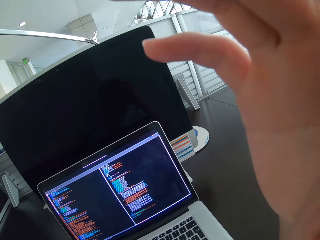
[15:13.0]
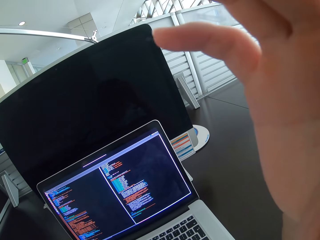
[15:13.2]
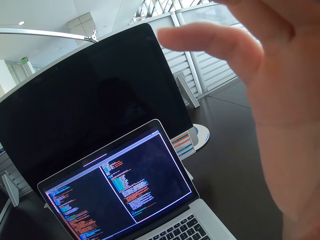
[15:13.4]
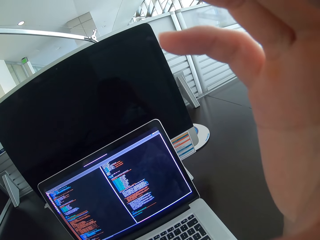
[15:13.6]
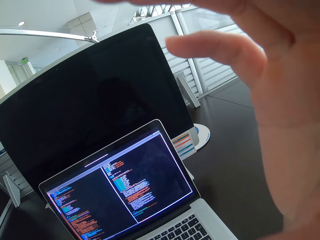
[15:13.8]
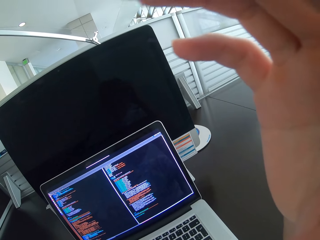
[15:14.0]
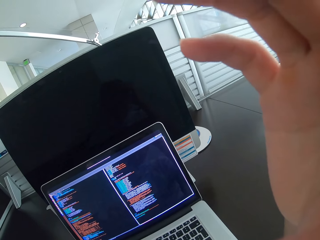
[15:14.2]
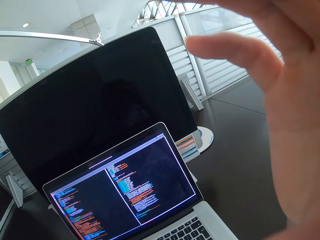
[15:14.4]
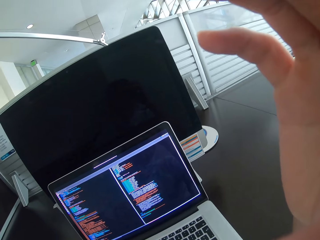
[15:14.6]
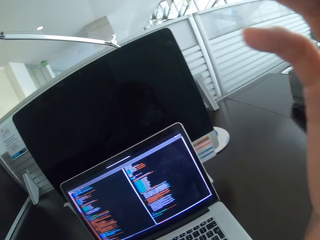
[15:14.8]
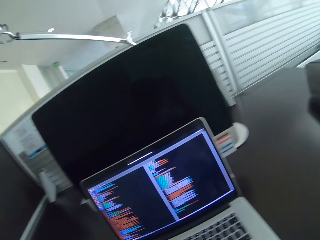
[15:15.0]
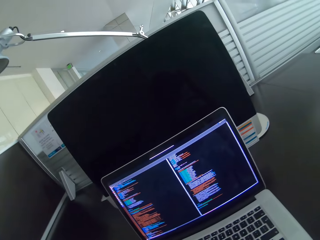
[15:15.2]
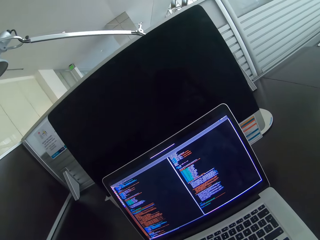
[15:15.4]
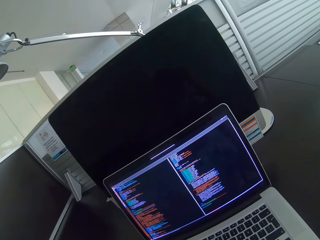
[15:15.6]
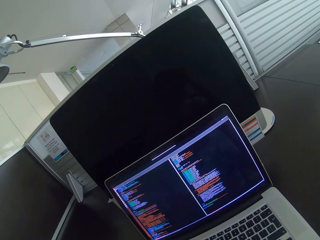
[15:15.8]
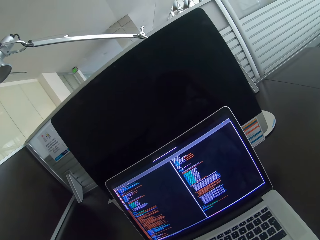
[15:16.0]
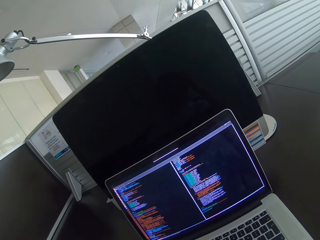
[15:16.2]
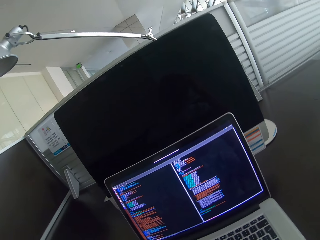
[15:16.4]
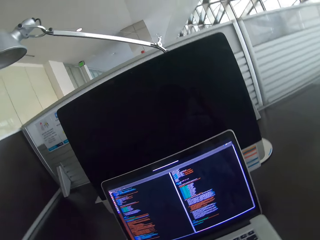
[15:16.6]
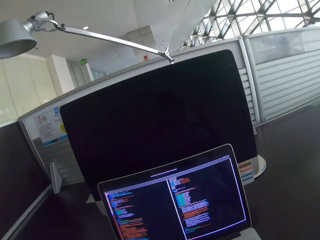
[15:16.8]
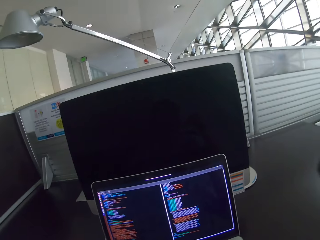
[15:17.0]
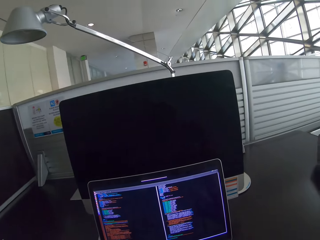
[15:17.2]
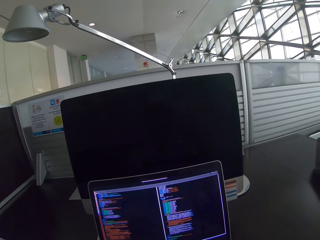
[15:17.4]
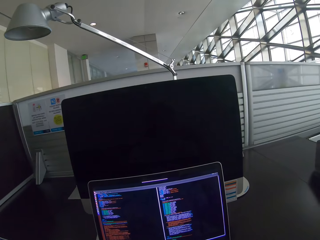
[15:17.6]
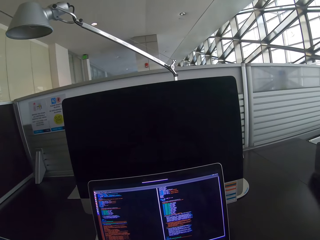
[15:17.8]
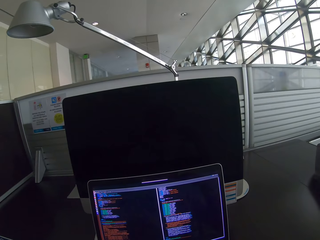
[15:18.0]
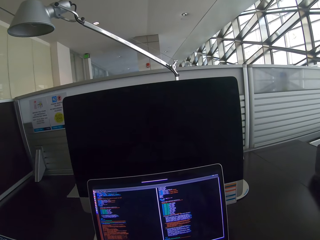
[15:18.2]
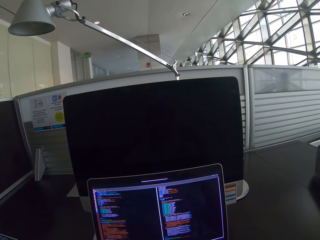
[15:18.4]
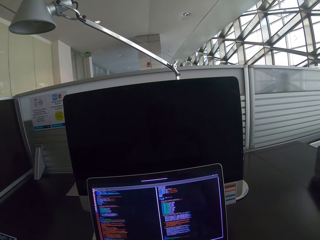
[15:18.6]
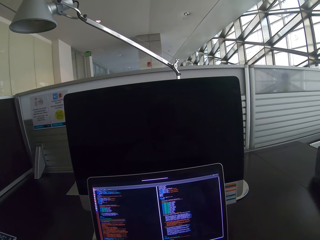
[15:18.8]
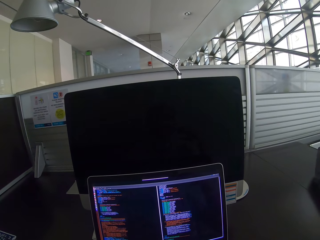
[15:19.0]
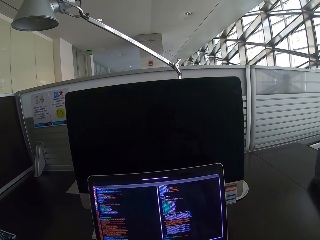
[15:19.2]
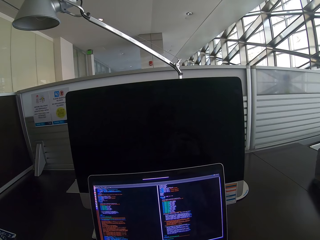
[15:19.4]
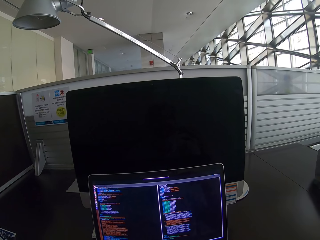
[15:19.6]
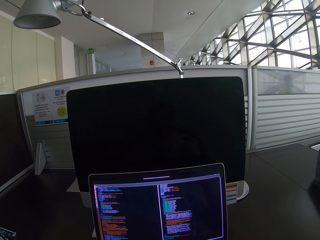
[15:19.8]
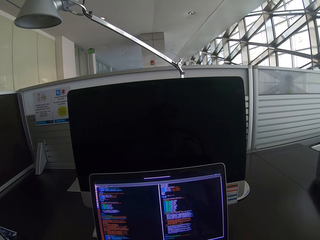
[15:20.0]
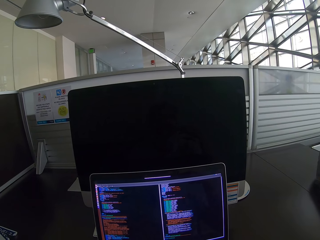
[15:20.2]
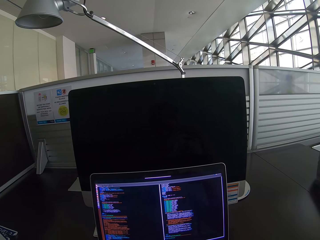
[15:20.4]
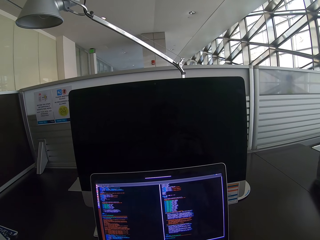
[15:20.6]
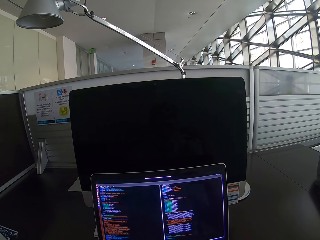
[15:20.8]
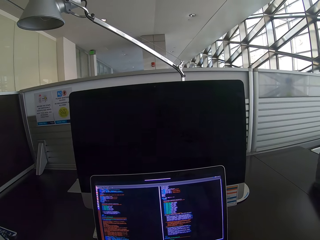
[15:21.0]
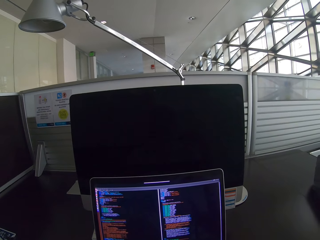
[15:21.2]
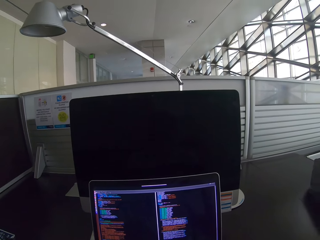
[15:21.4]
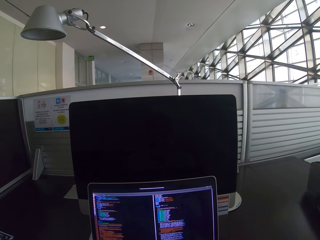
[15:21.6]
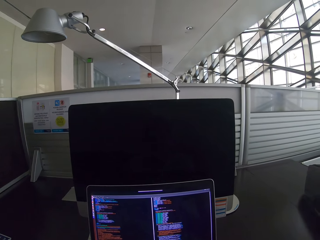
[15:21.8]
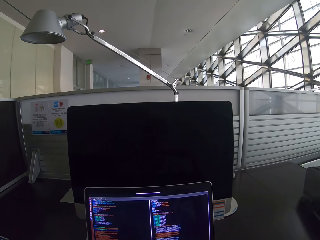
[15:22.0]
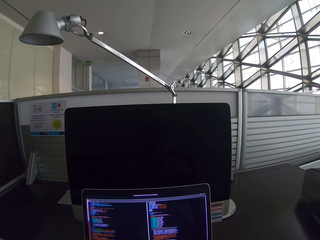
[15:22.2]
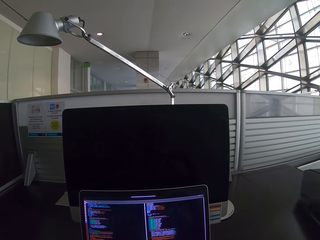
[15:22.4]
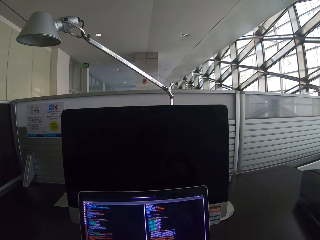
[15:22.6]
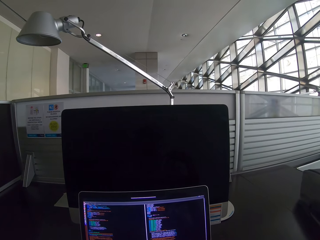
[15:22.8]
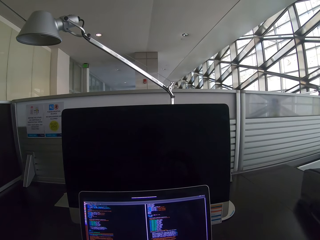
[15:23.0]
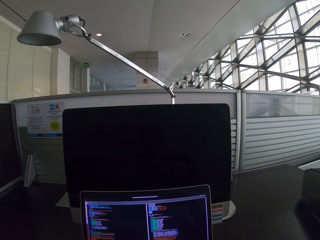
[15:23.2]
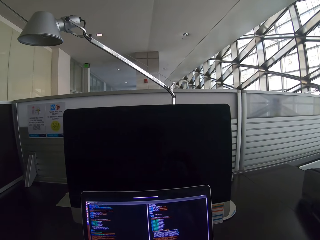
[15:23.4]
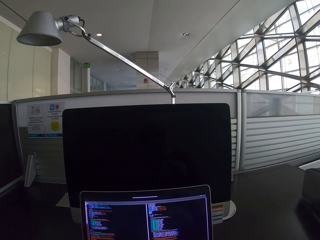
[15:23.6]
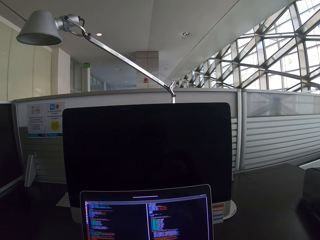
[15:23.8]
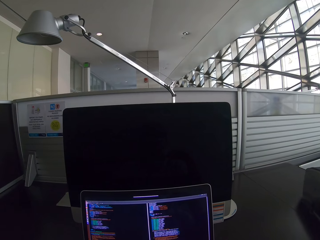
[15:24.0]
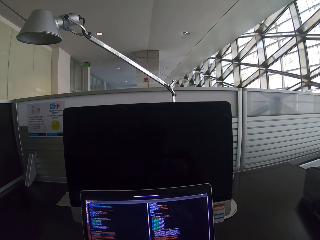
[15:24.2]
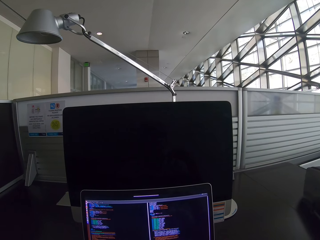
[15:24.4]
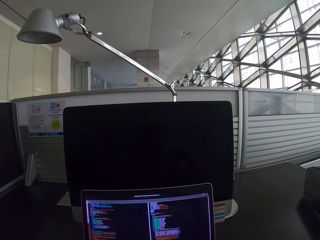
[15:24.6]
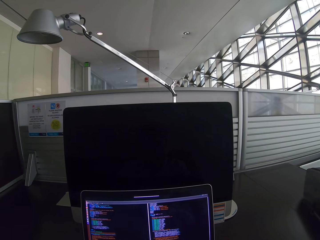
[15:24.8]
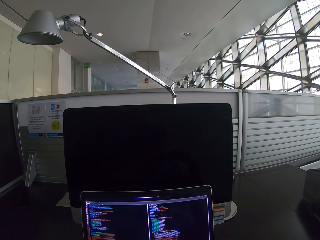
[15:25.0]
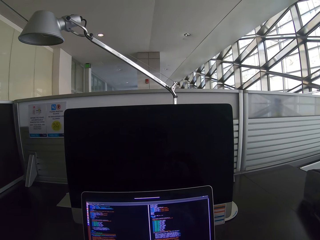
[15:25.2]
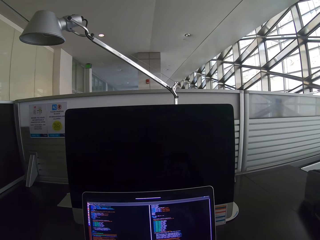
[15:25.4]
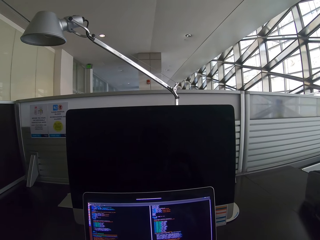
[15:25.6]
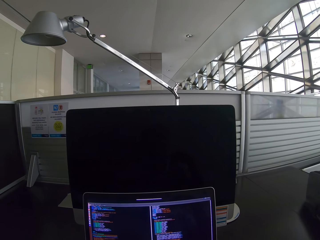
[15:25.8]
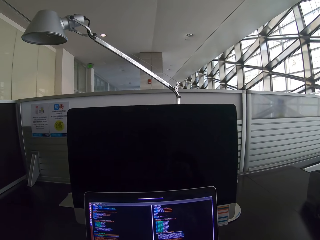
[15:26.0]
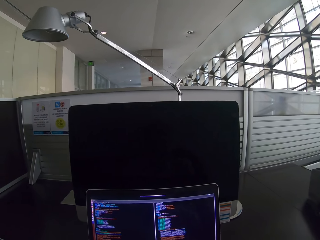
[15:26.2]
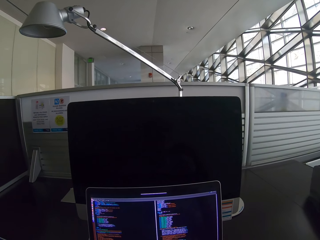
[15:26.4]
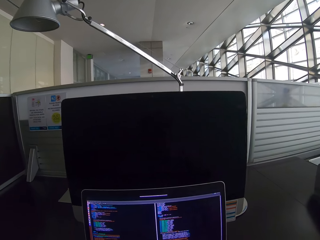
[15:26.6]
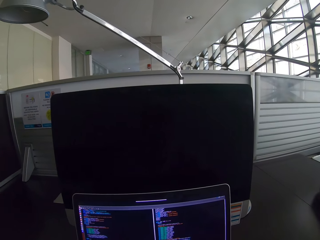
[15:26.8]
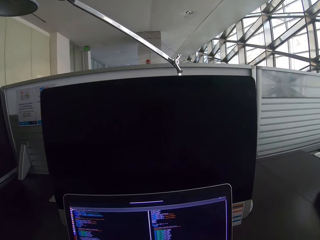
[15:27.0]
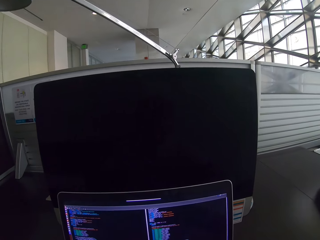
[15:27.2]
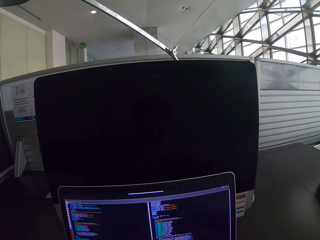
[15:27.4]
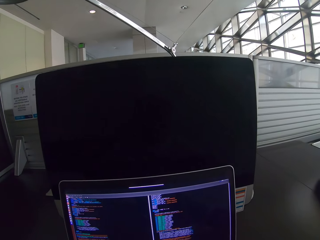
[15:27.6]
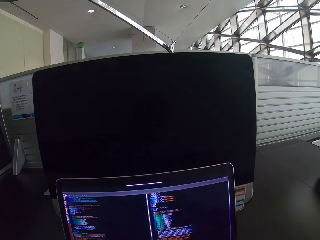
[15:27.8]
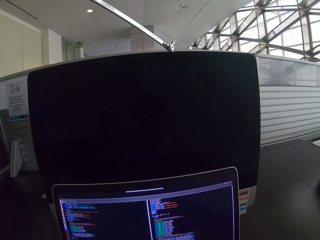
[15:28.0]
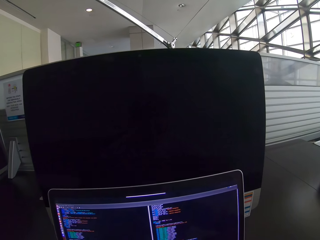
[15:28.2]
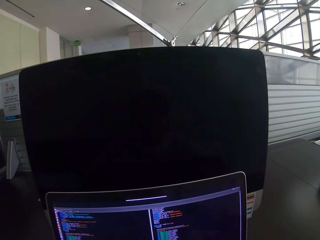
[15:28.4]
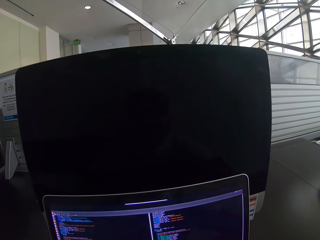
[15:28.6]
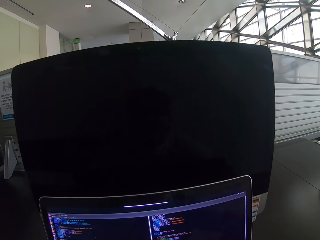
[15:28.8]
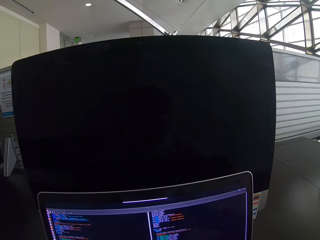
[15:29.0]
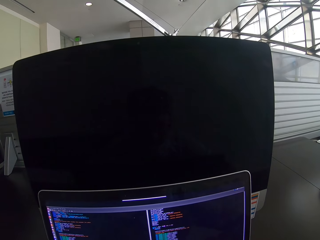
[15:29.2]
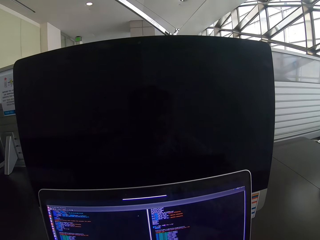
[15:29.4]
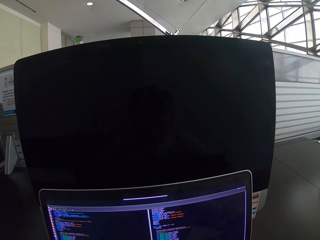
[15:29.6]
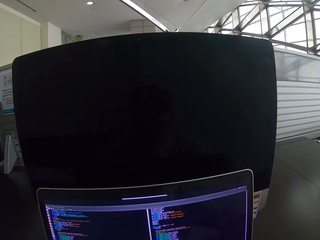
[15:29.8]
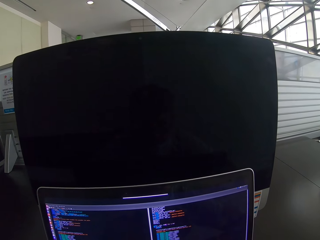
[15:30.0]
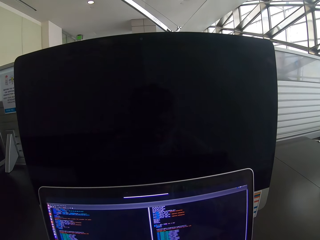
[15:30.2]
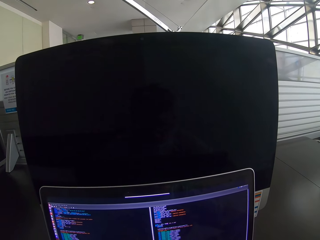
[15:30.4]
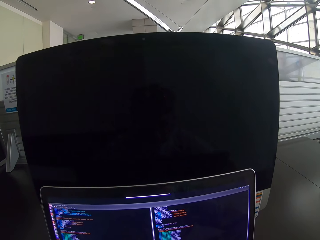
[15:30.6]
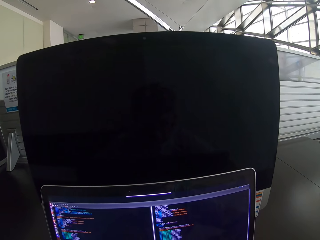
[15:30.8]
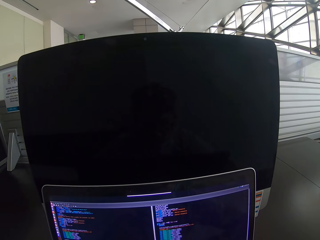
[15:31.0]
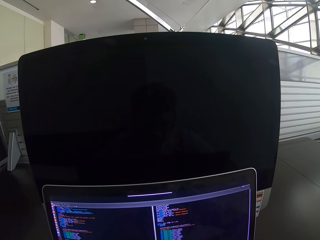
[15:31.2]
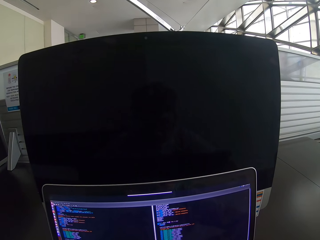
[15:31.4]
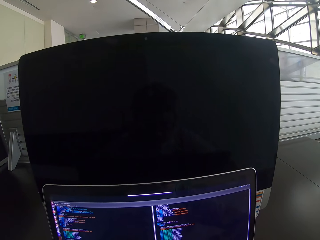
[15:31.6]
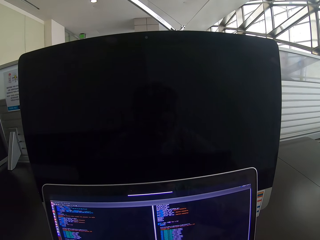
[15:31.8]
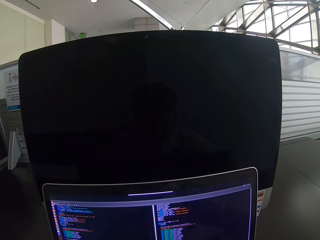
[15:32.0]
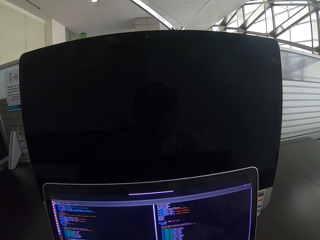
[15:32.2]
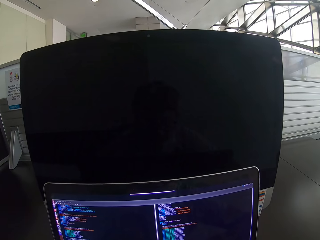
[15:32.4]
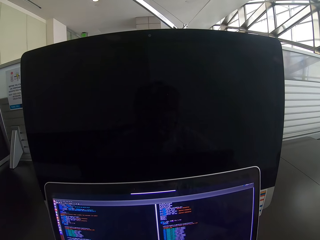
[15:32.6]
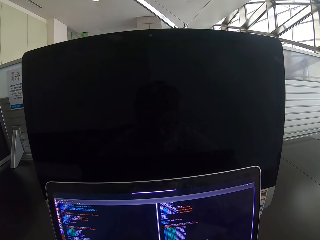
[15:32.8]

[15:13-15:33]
The camera wearer turns his head. He stares at the laptop. He moves closer to the laptop.

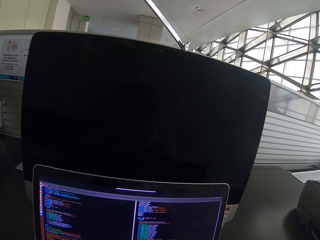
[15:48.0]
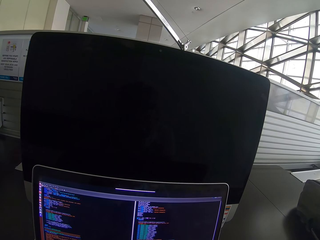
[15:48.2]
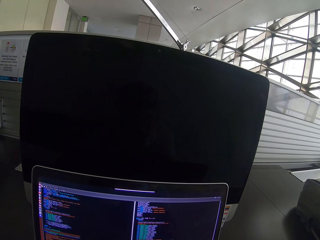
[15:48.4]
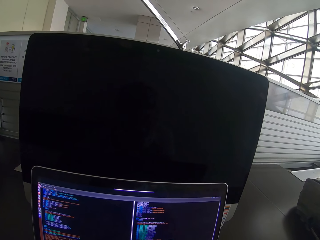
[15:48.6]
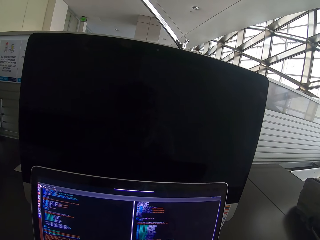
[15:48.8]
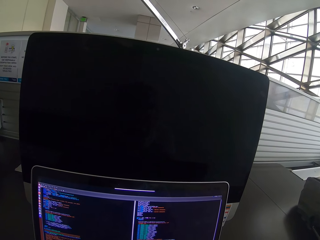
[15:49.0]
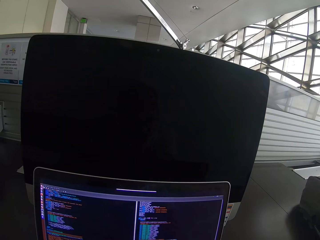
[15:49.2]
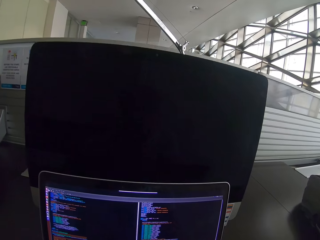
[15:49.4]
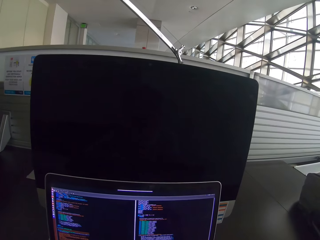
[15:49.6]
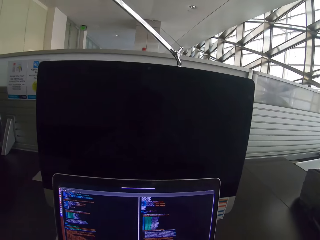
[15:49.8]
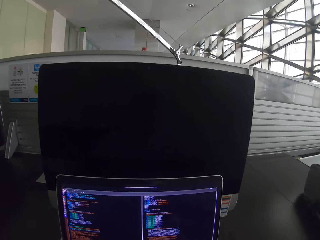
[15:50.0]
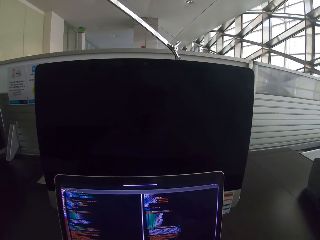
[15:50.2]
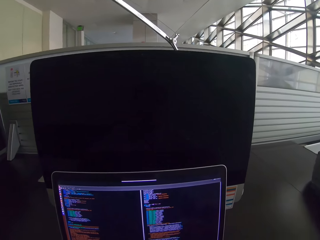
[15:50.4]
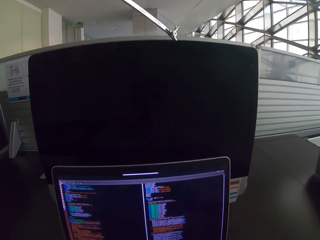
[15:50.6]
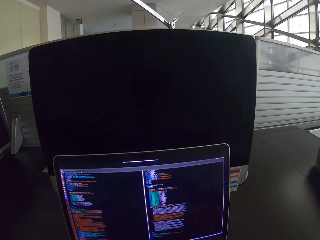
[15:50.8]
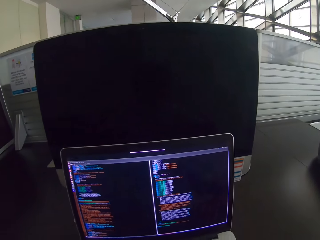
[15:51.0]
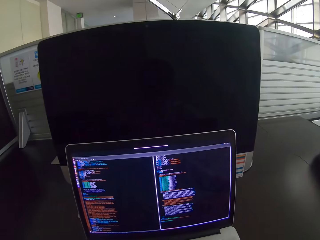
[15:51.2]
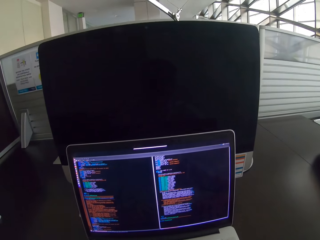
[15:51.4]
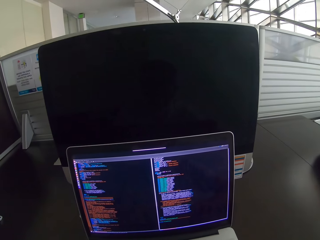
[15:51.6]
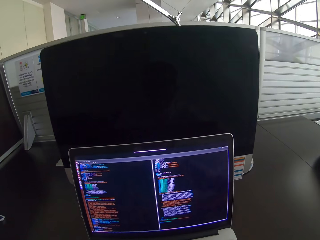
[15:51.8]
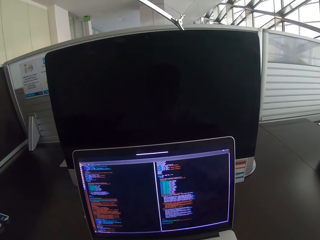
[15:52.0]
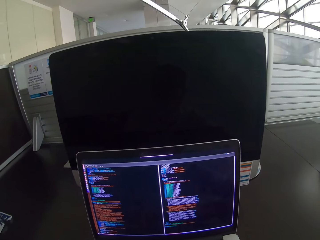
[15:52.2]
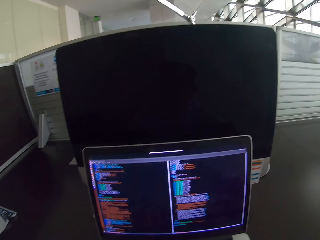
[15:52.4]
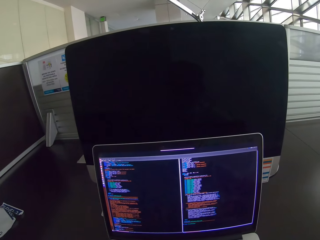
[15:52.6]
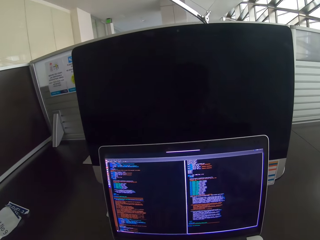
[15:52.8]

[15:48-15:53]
The camera wearer moves his head.
